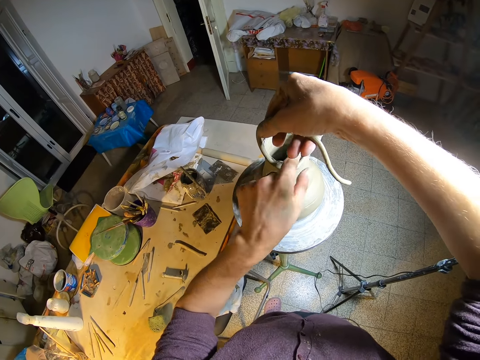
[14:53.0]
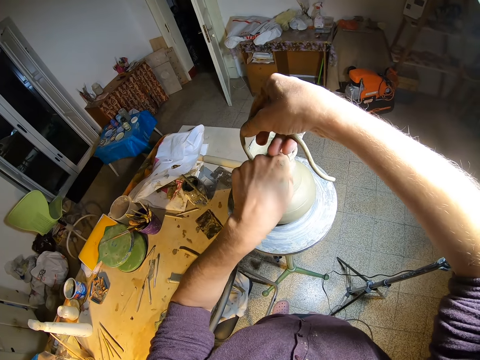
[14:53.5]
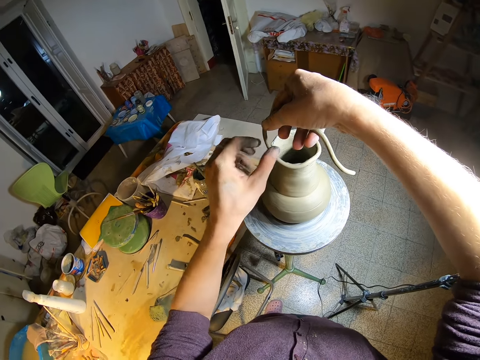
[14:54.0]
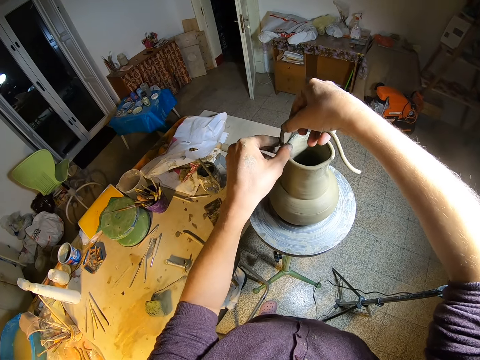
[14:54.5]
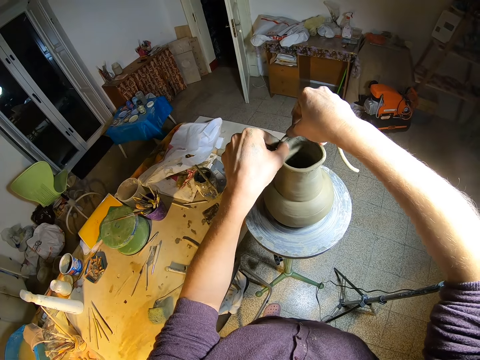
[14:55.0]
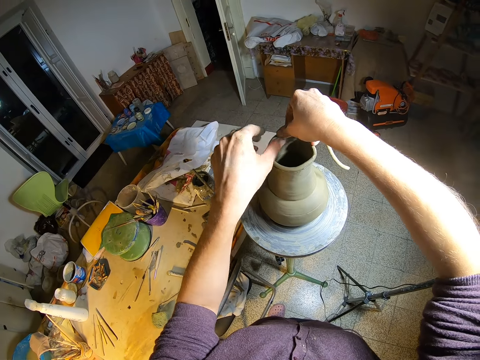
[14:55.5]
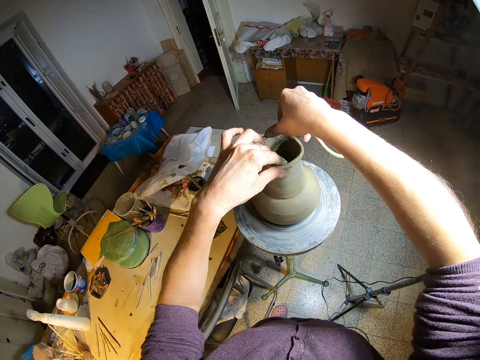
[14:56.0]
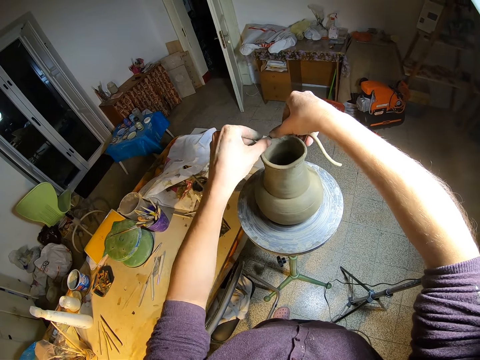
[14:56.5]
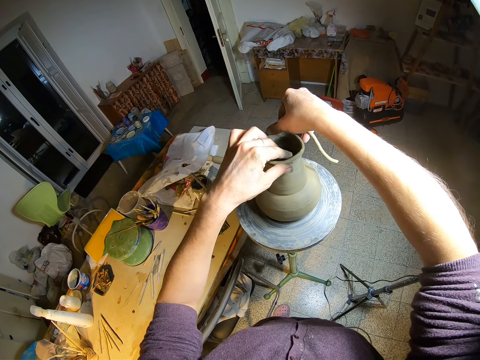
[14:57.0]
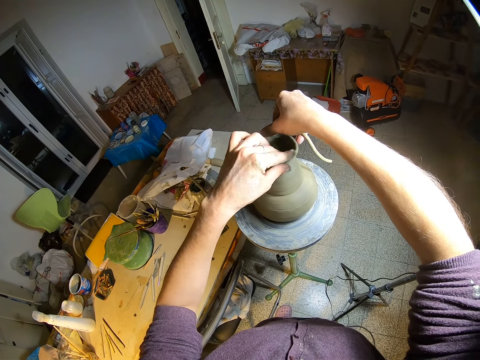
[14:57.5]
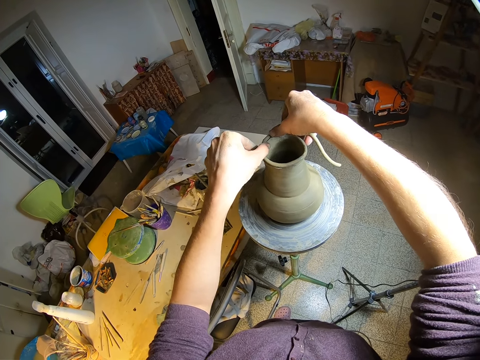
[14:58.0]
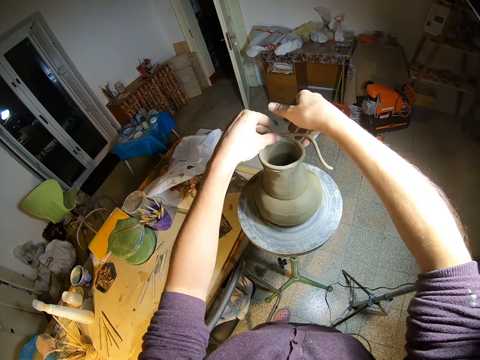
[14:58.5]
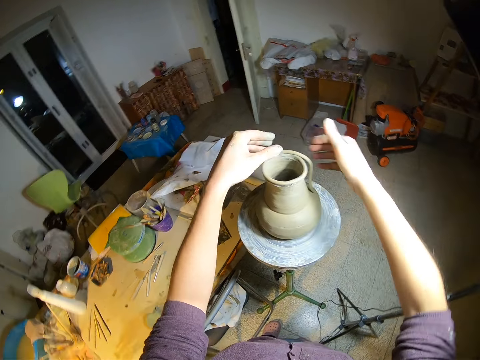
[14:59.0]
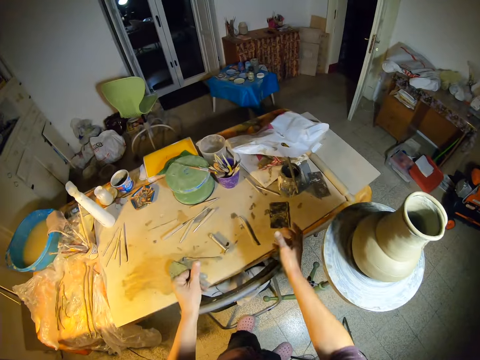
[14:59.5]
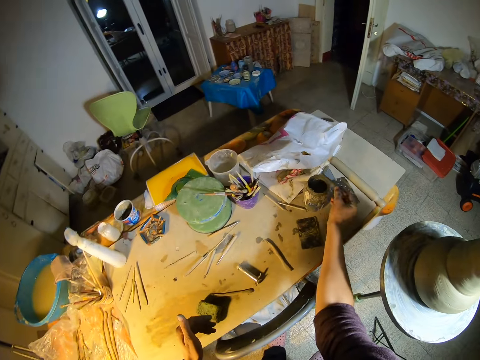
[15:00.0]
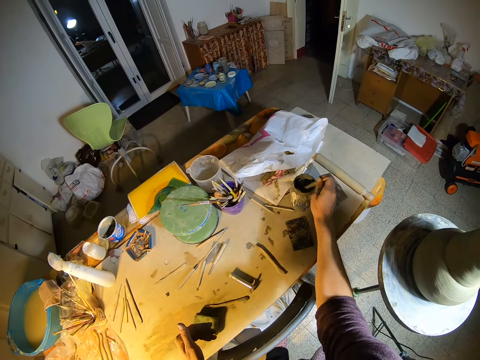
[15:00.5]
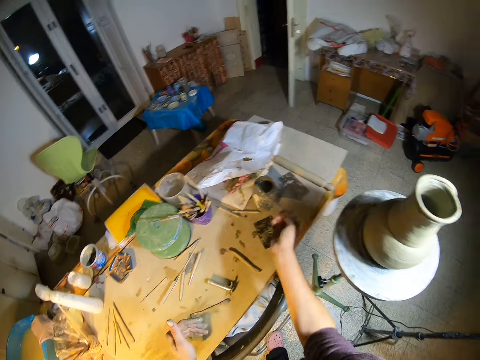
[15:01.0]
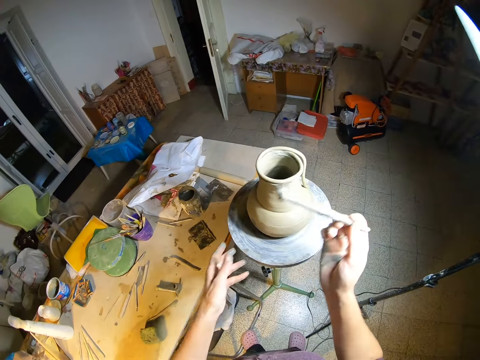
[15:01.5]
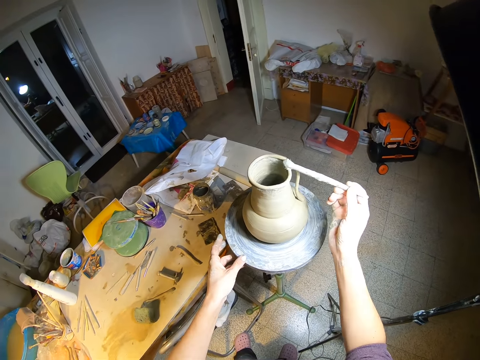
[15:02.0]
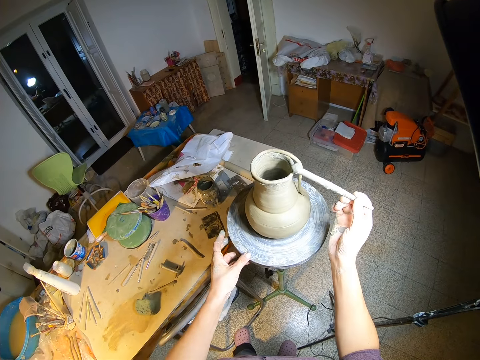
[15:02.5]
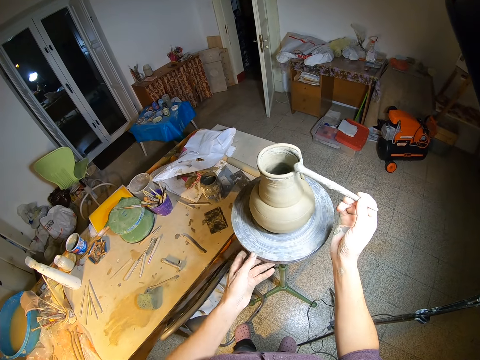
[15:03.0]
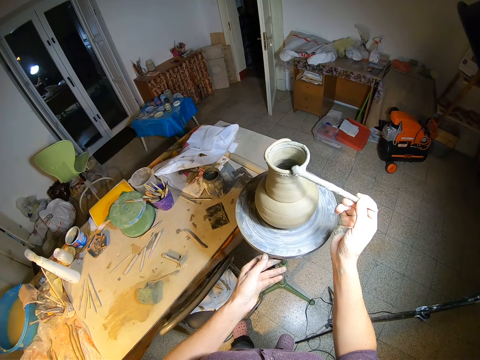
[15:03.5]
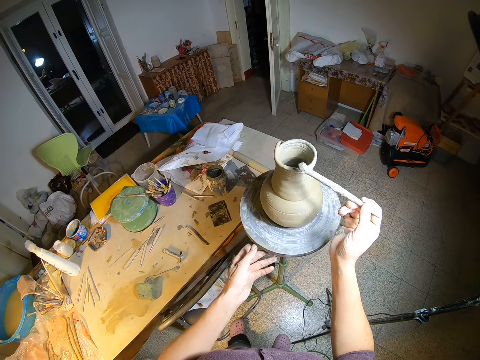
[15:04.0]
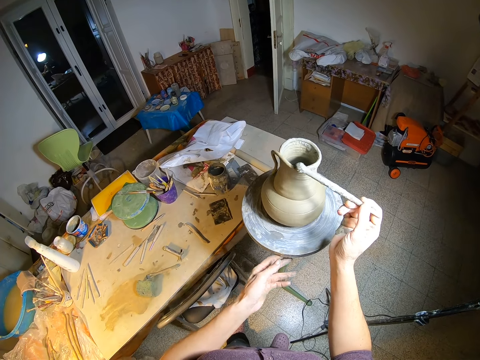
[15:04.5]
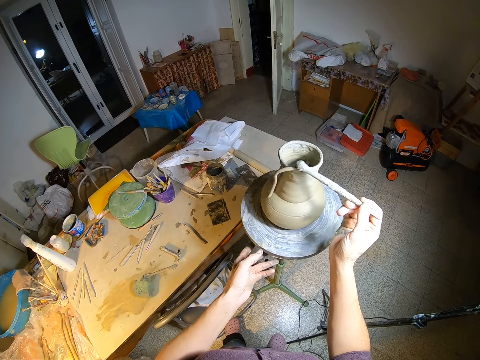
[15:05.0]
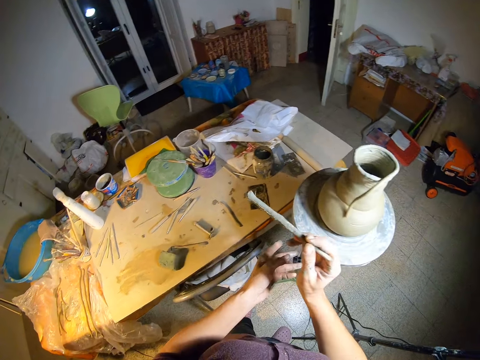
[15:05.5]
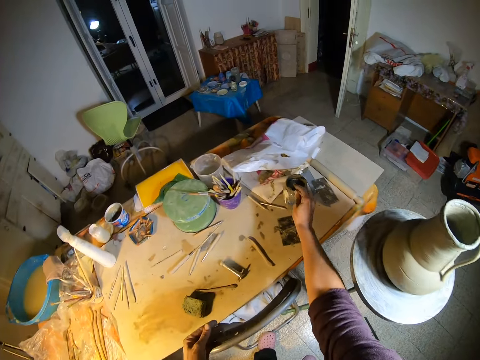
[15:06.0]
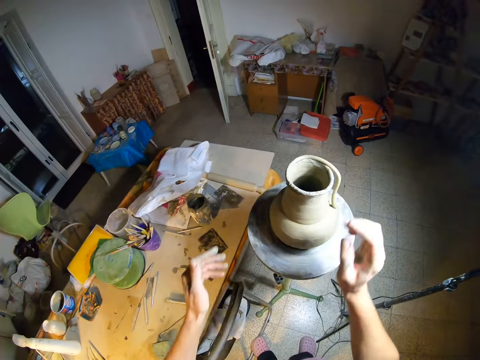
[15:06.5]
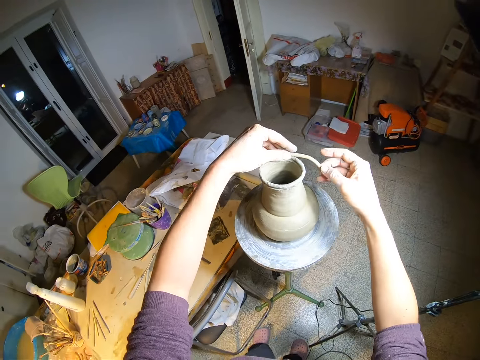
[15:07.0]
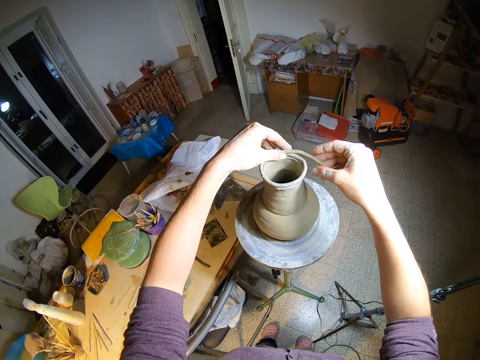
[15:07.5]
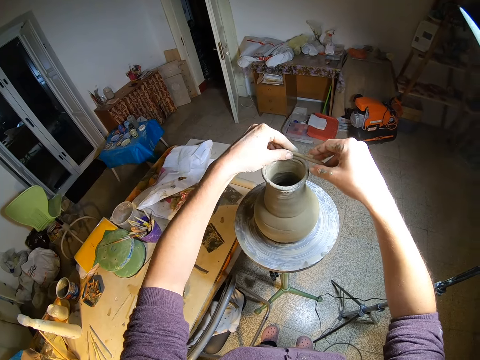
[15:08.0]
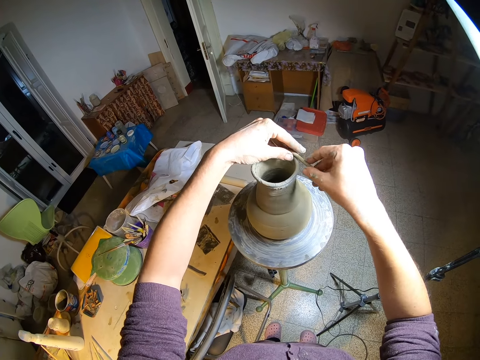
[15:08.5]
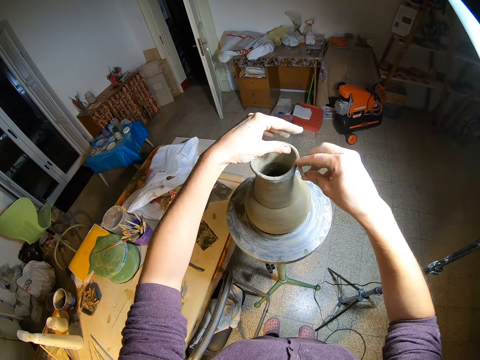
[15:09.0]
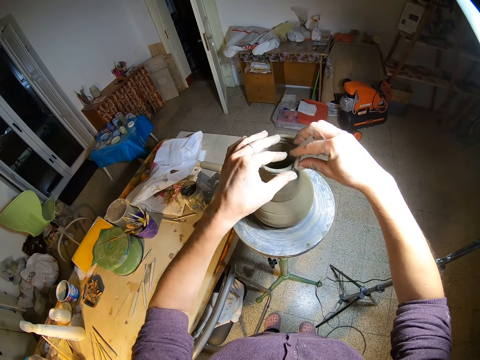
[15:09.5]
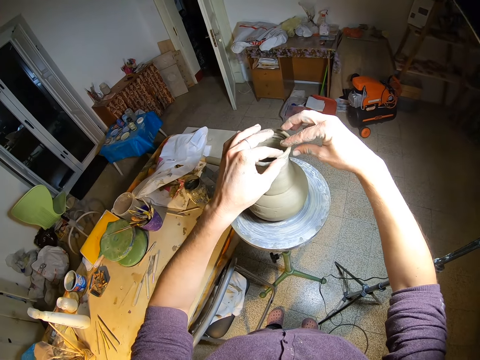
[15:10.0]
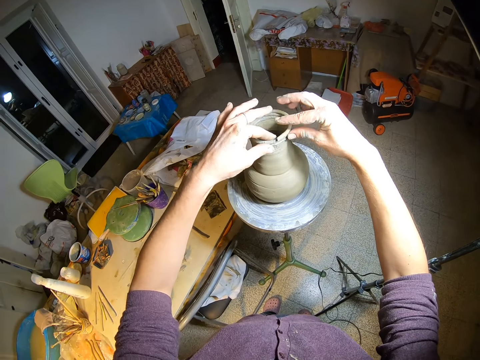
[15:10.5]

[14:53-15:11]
The camera wearer sticks clay on the vase. She rolls round clay on the vase. She sticks clay on the vase. She rolls round clay on the vase. She sticks clay on the vase. She removes hands from the vase. She carries a stick or paint brush with her right hand. She dips the paint brush in the paint can. She holds the table. She paints the vase. She turns the pottery wheel with her left hand. She paints the vase. She rotates the table. She paints the vase. She drops the paint brush in the paint can. She sticks the pottery rope on the clay vase.

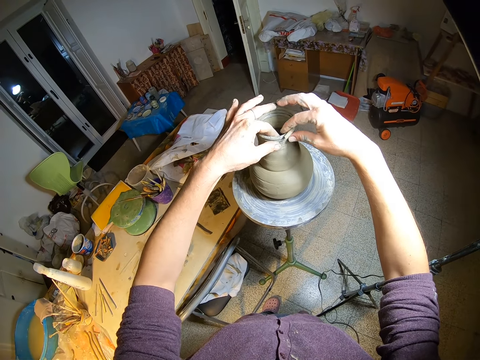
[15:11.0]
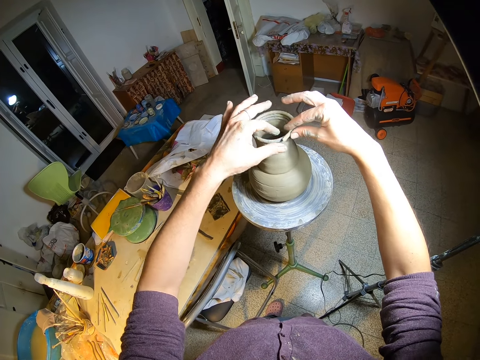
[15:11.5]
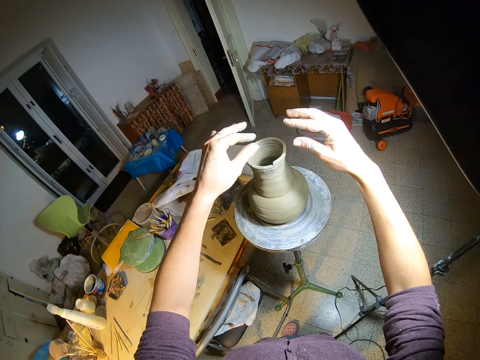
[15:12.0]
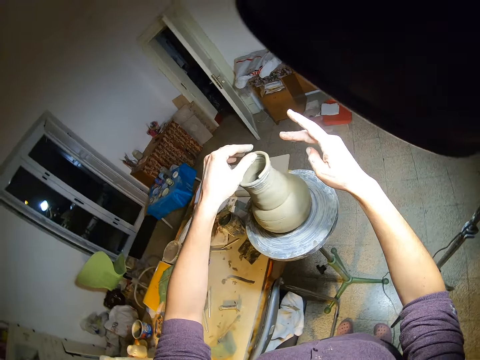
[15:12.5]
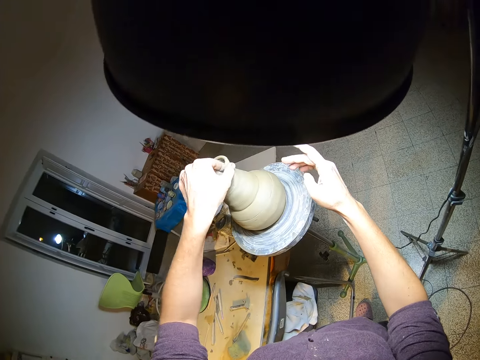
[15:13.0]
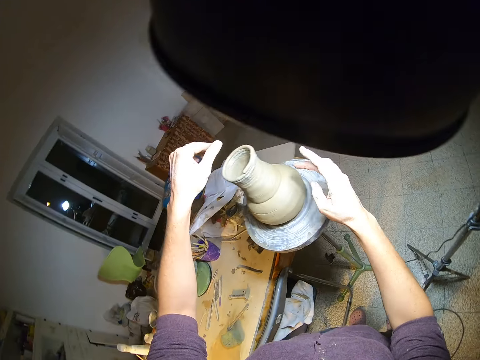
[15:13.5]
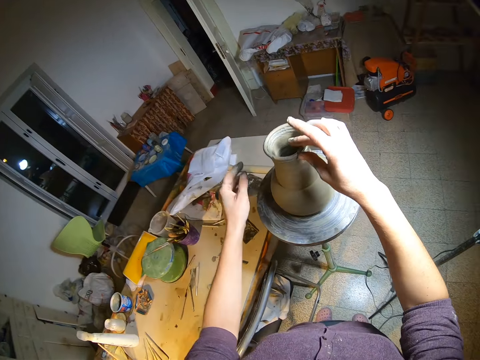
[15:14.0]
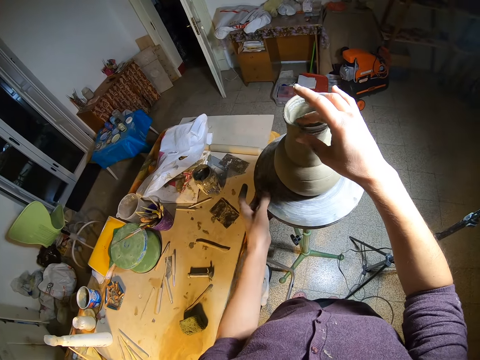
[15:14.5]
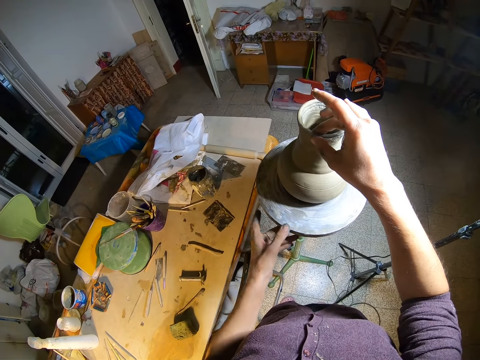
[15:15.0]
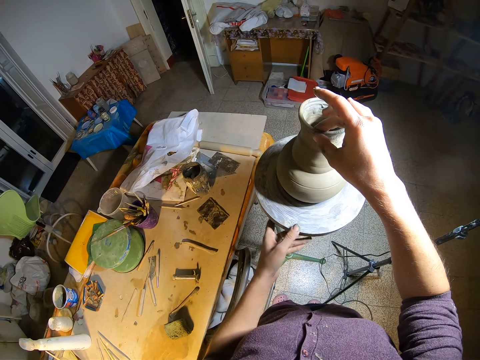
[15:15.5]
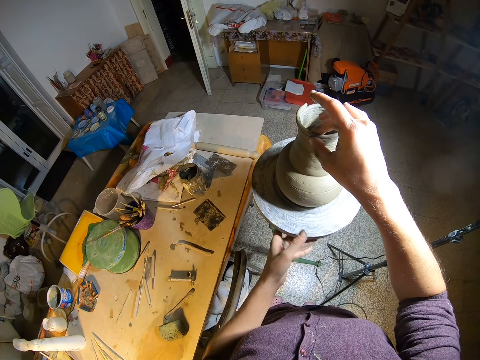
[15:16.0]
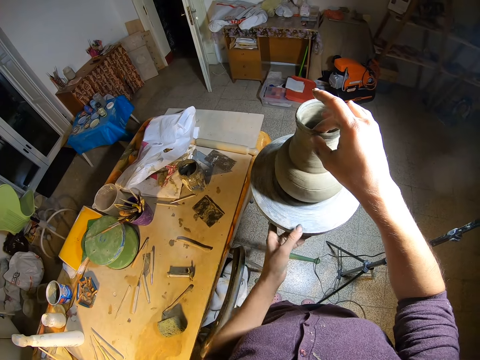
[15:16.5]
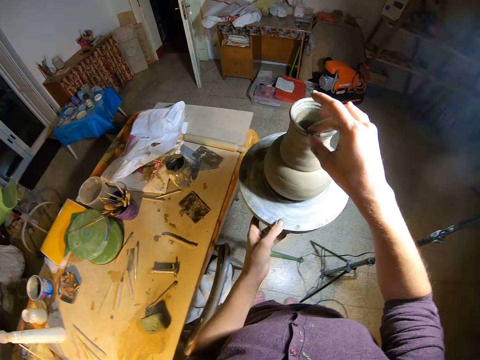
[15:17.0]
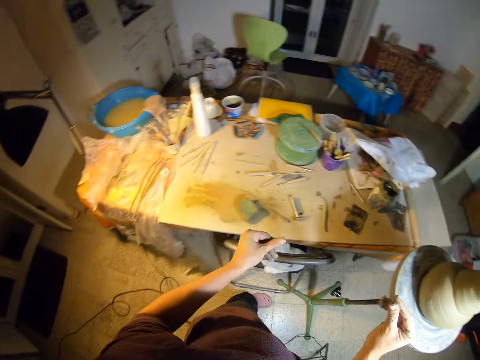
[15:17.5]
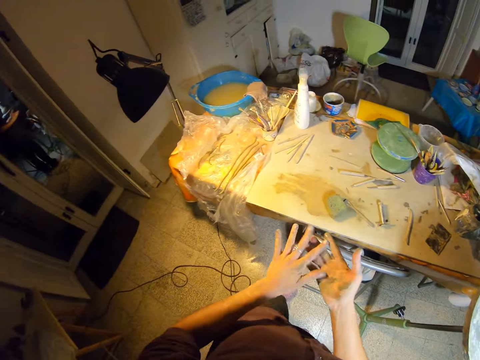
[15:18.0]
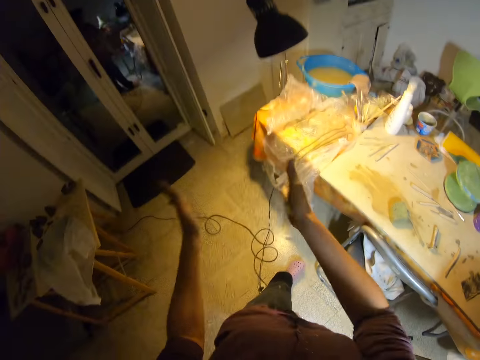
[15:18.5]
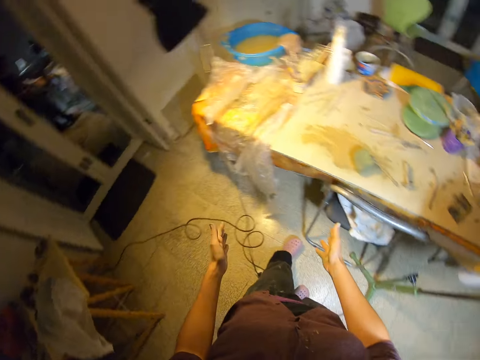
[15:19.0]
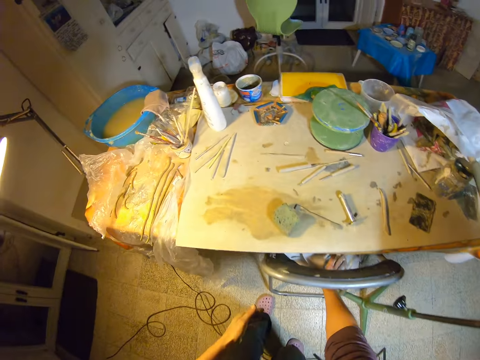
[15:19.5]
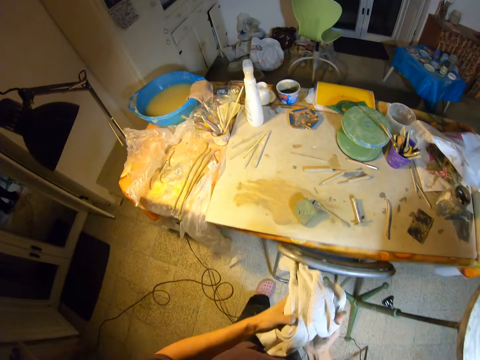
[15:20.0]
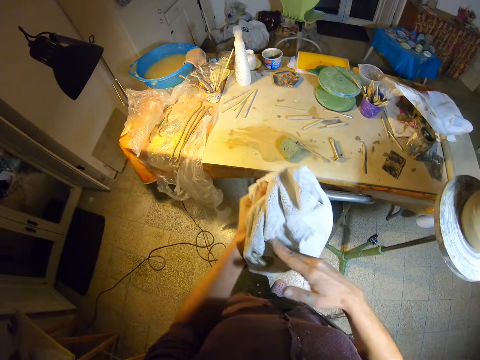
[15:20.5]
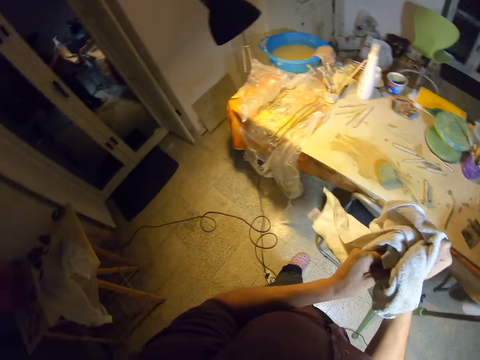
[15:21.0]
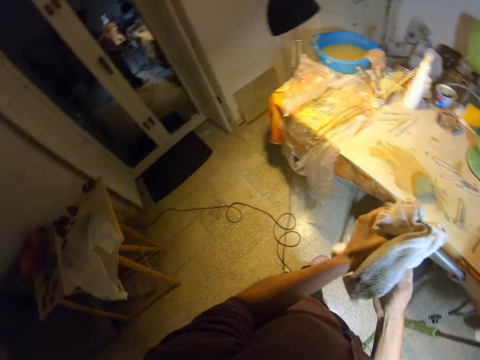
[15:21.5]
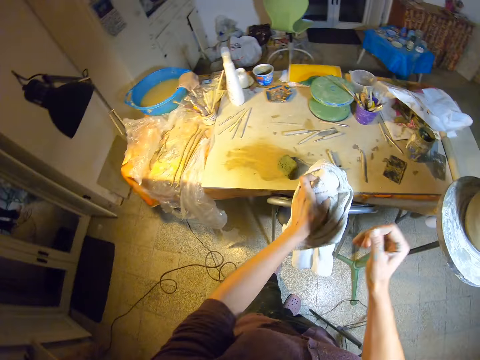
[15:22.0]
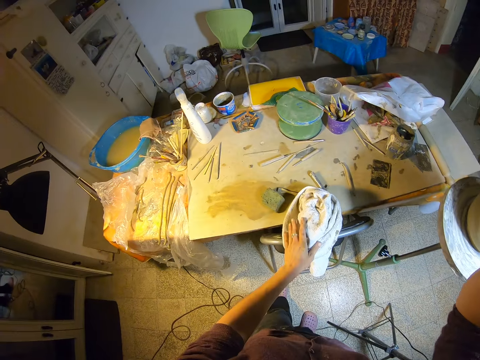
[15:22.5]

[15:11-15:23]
The camera wearer turns the pottery wheel with her left hand. She sticks clay round the vase. She rotates the table. She sticks clay round the vase. She smoothens the vase with her right hand. She removes her right hand from the pot. She turns round, wipes hands and claps both hands. She turns round. She carries a cloth with her right hand from a chair. She cleans both hands with the cloth. She pulls a towel from under the table. She drops the cloth on the chair. She raises the right hand.
